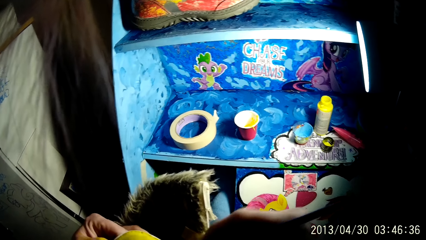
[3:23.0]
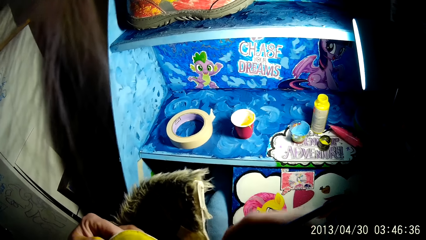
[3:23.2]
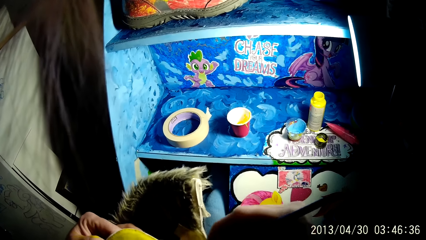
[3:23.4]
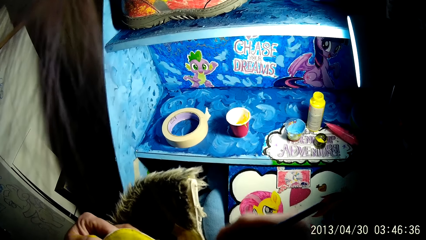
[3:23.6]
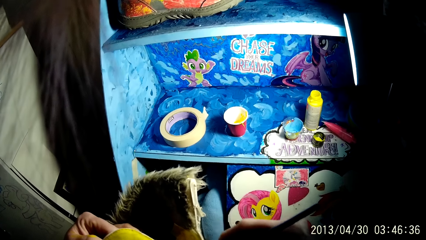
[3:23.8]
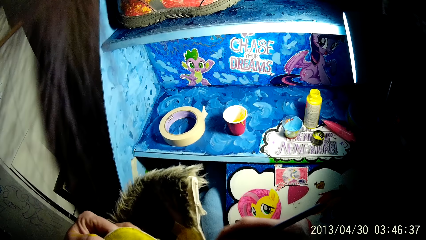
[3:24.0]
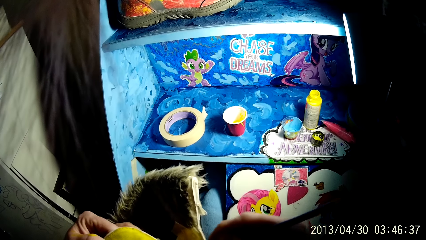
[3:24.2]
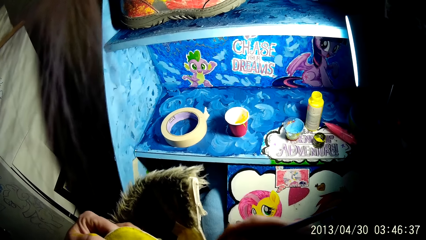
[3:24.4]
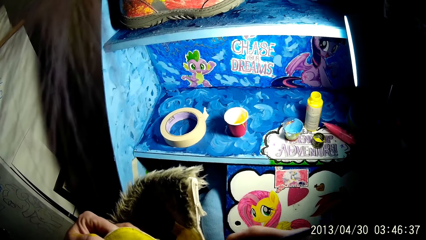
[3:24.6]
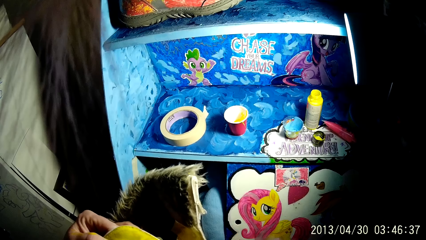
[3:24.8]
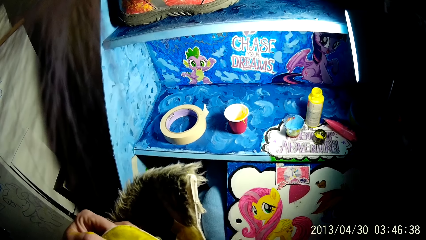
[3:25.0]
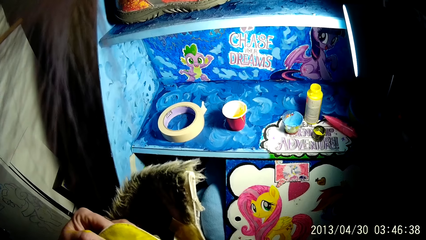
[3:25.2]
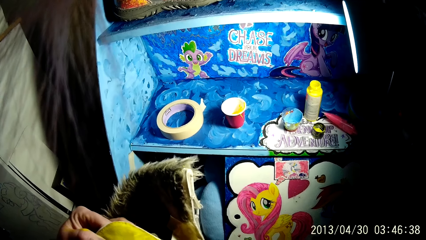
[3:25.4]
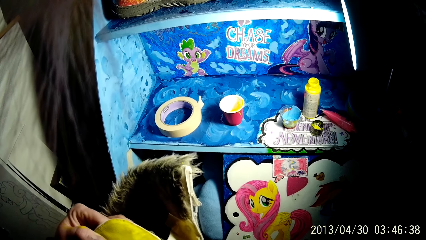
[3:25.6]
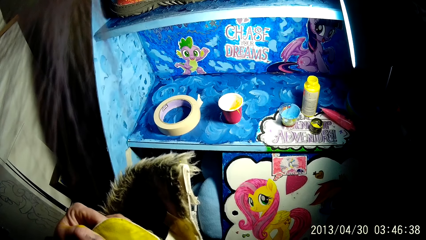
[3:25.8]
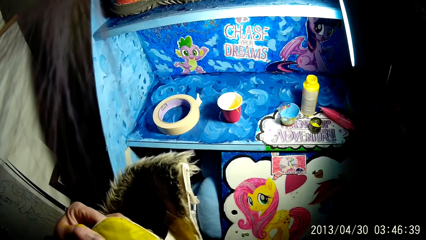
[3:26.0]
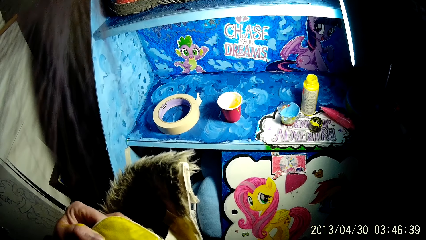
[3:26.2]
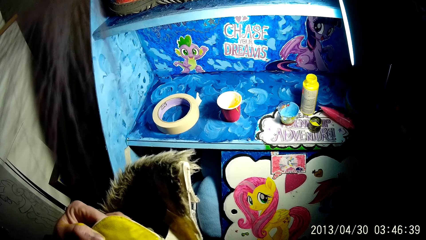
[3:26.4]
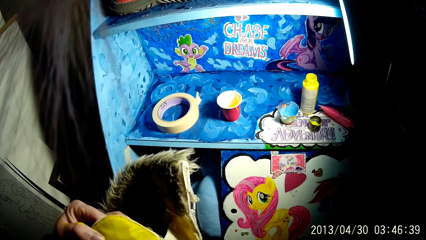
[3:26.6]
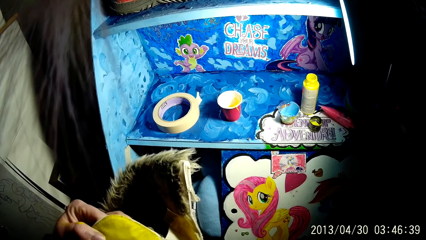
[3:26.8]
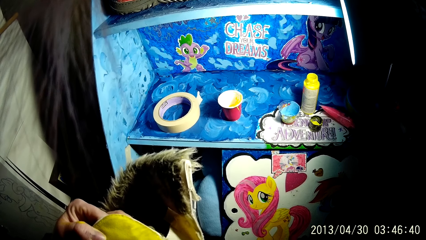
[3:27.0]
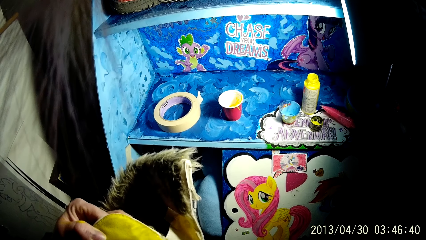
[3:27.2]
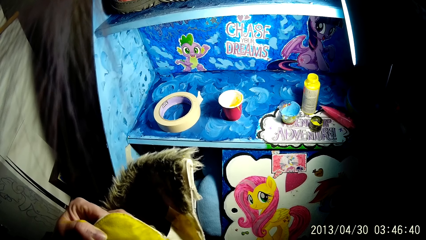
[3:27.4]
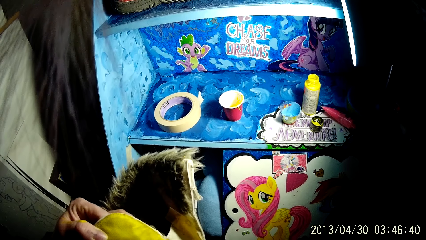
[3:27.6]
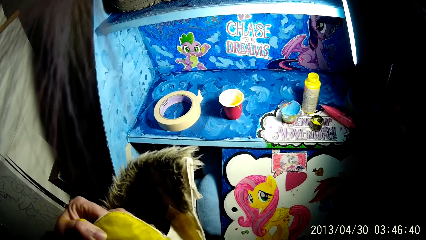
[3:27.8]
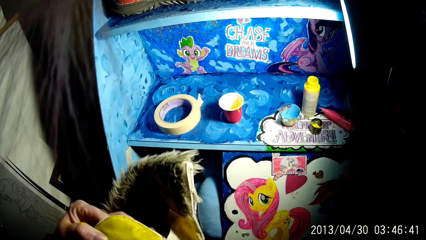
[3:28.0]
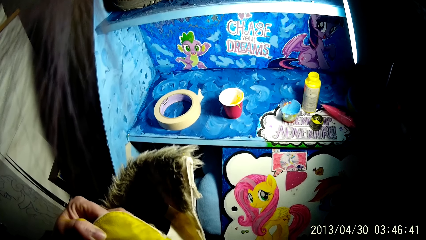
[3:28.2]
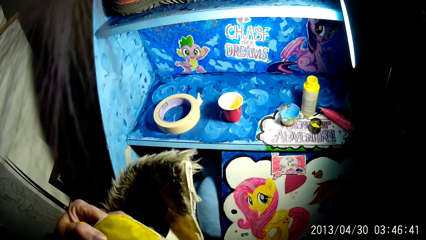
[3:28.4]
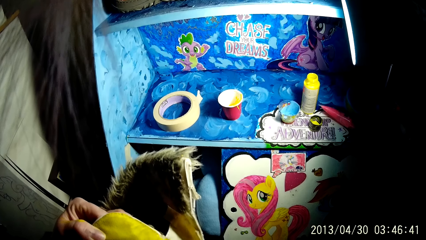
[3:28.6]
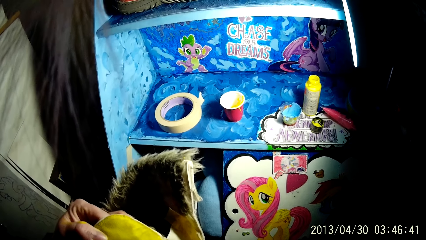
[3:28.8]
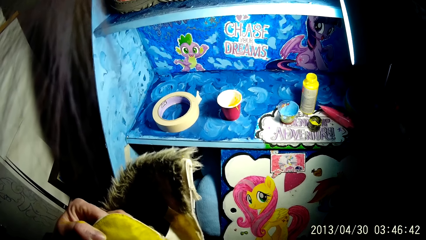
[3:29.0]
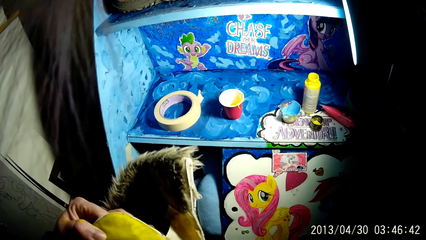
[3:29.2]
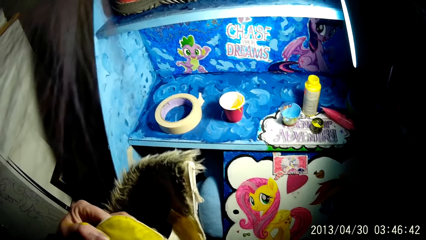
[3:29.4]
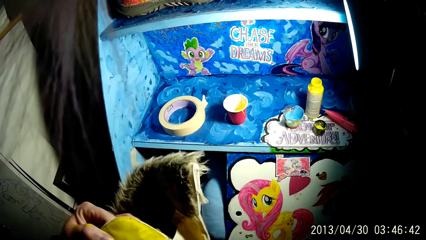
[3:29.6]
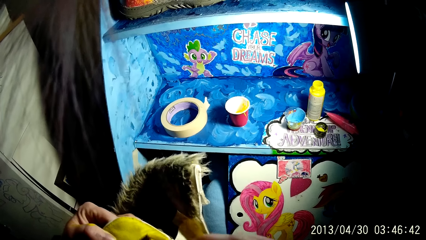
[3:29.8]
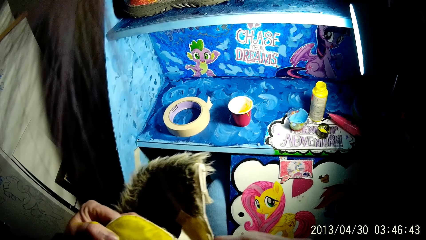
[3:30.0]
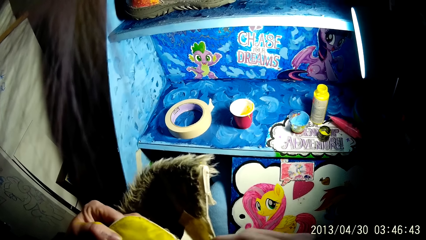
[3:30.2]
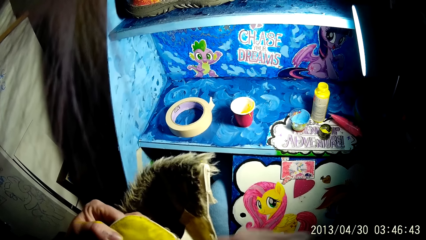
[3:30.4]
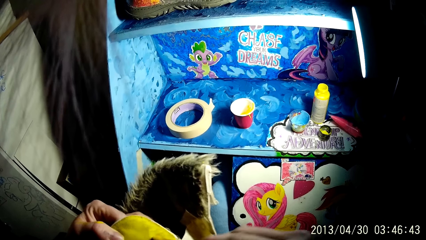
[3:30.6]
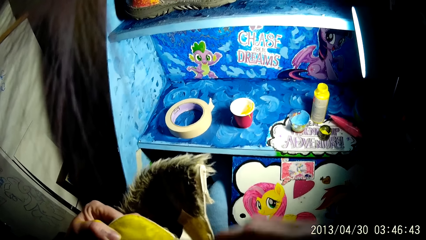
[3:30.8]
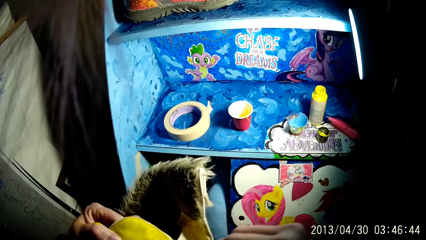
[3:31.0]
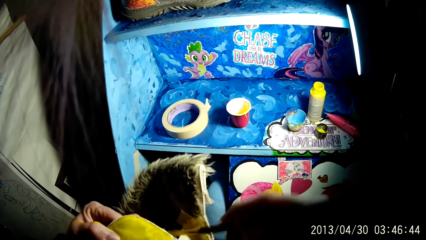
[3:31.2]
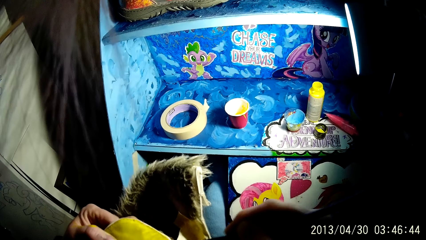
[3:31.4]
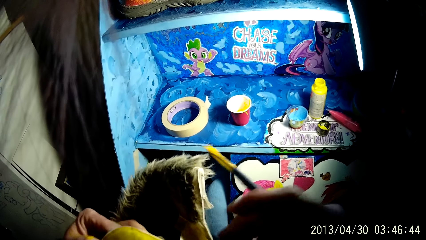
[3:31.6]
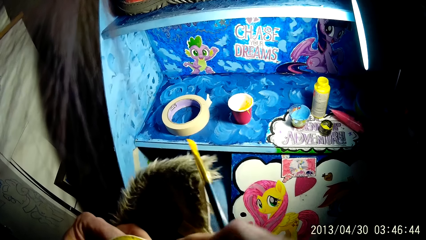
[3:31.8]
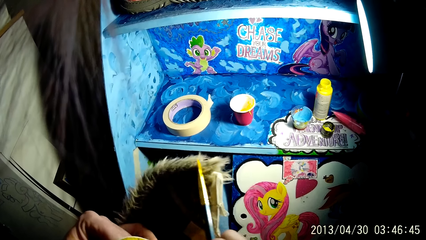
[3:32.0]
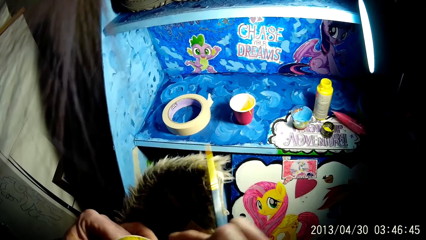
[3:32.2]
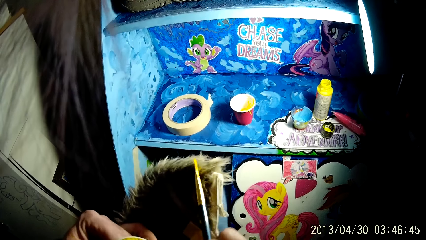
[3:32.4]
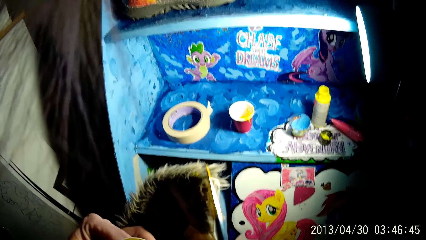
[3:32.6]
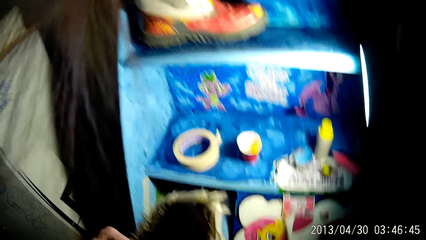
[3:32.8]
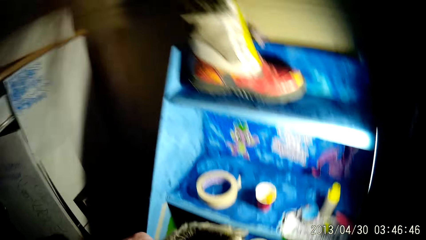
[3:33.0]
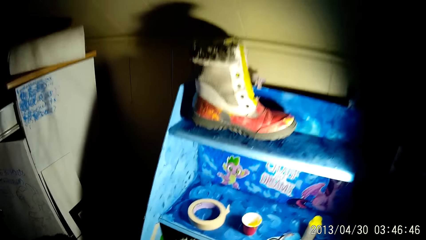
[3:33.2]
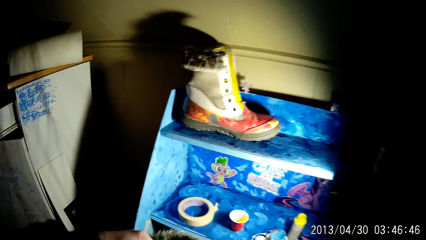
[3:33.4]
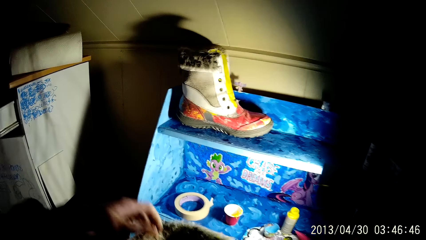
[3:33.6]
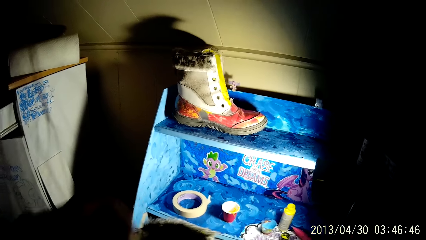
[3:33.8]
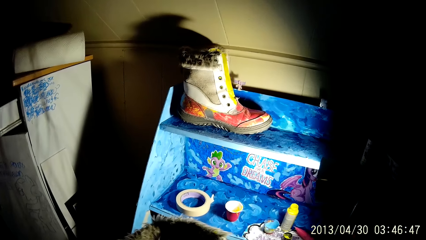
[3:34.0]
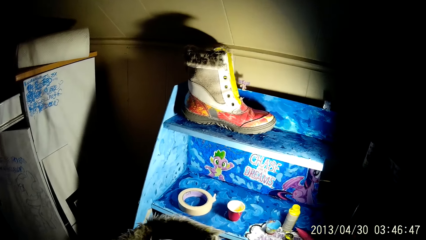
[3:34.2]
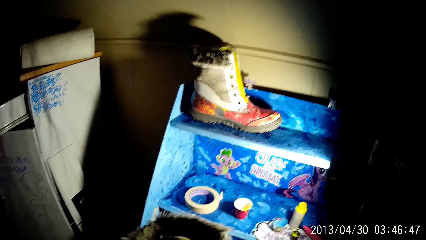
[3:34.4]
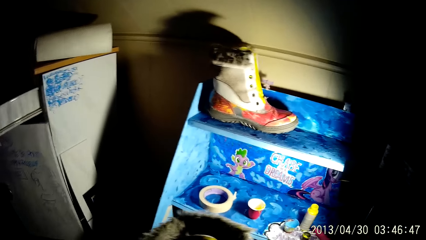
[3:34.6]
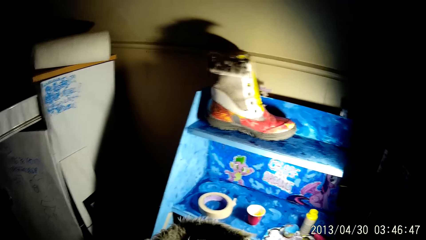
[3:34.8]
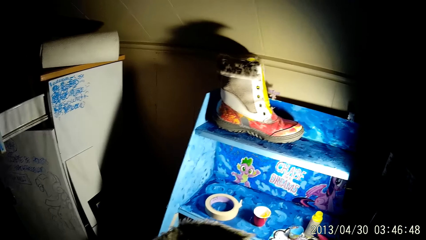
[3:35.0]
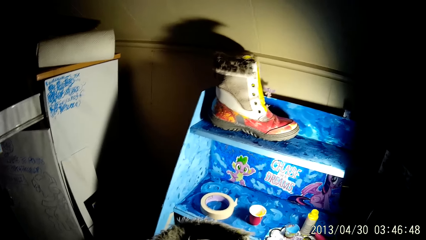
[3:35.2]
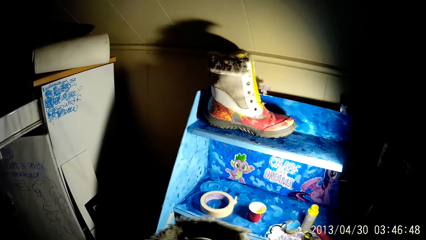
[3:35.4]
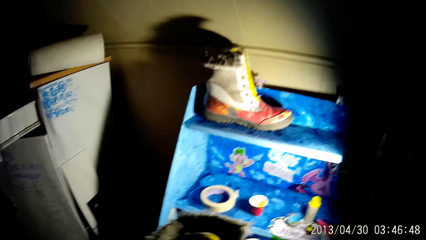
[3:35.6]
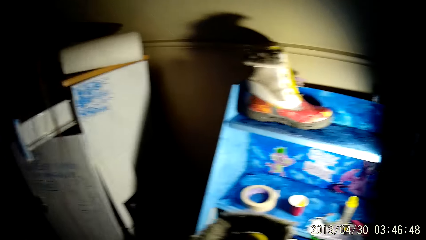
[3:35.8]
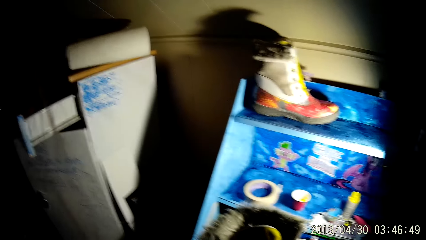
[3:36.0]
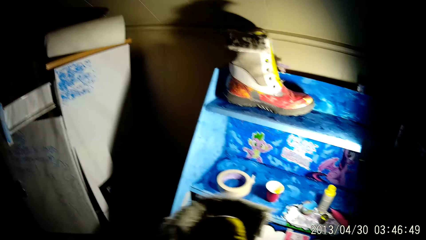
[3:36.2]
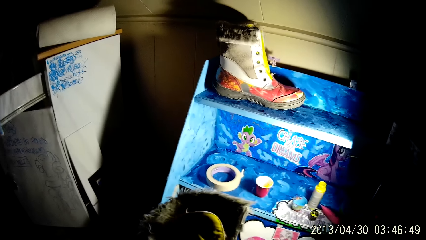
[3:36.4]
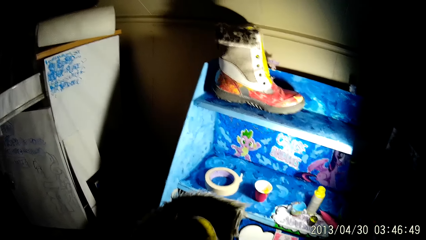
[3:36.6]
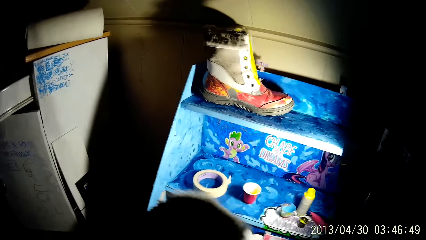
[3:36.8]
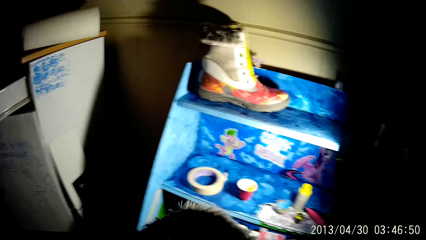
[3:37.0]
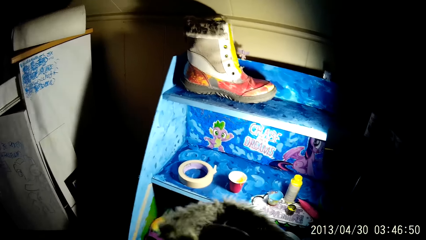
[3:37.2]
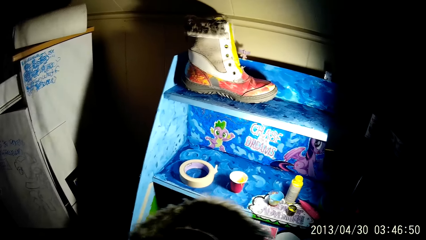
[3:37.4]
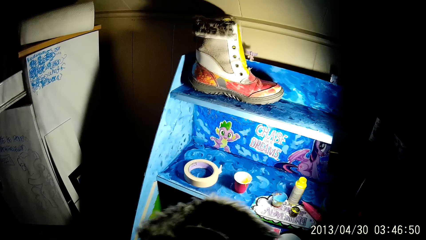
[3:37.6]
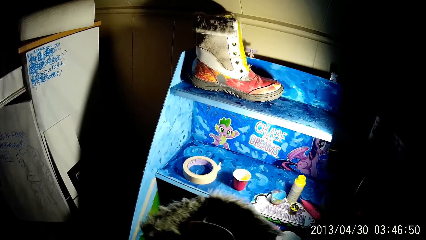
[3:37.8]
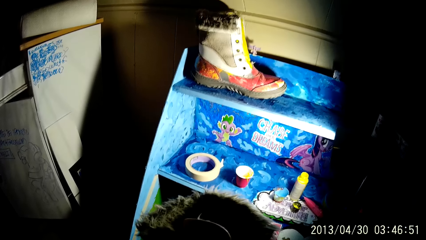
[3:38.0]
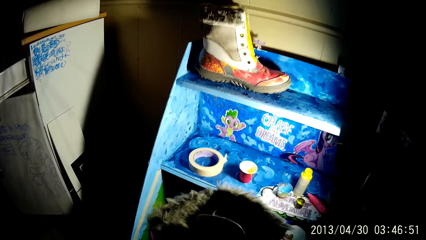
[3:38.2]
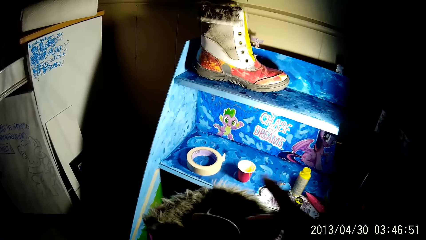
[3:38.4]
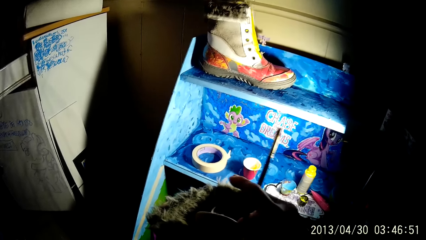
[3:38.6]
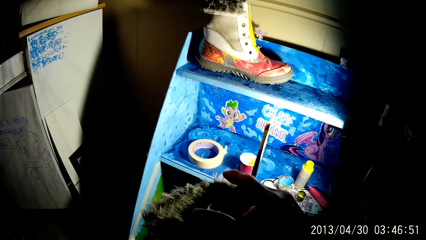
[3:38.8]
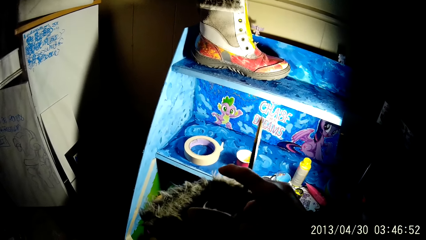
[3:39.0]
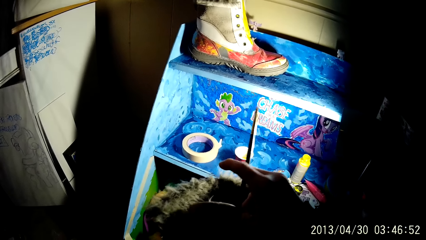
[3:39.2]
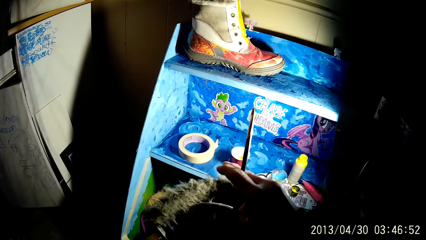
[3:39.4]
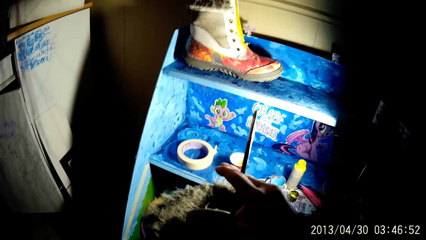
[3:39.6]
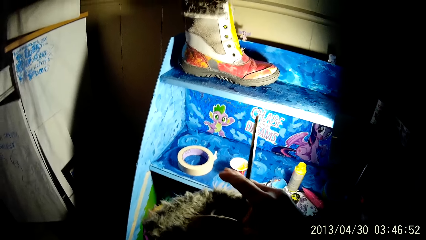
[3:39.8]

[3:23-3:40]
The camera wearer applies the paint on the boot with the brush with his right hand. He removes his left hand from the boot.
